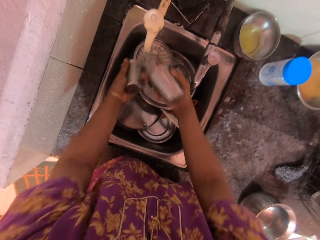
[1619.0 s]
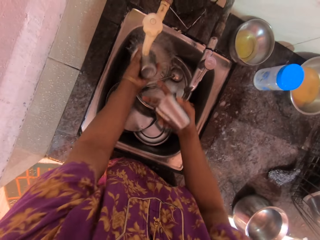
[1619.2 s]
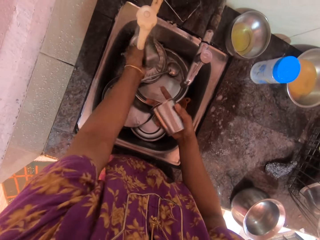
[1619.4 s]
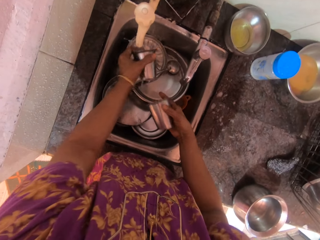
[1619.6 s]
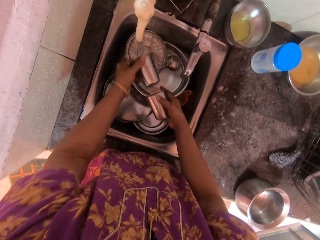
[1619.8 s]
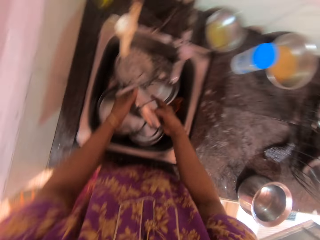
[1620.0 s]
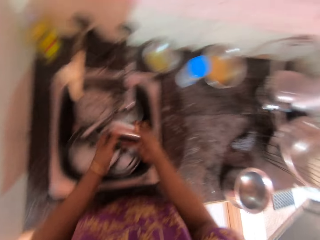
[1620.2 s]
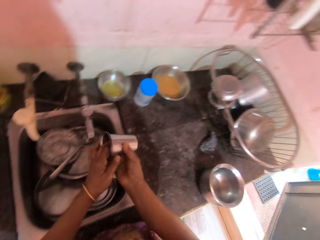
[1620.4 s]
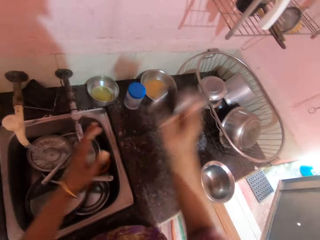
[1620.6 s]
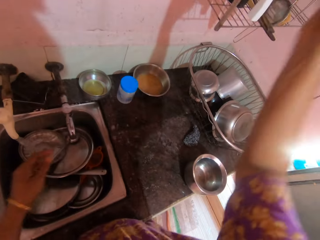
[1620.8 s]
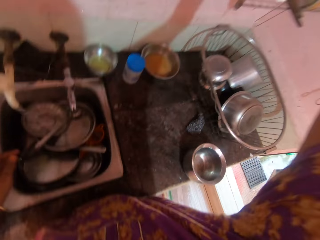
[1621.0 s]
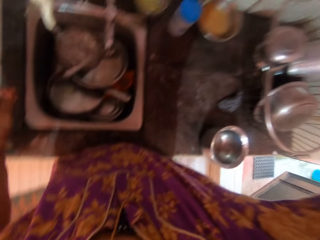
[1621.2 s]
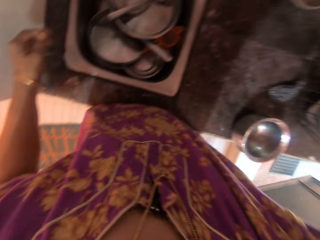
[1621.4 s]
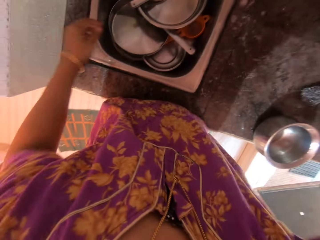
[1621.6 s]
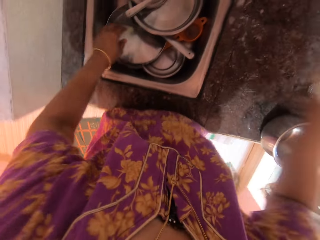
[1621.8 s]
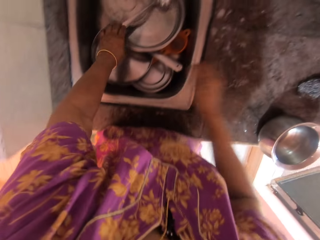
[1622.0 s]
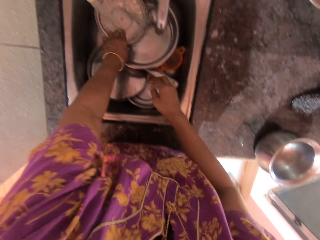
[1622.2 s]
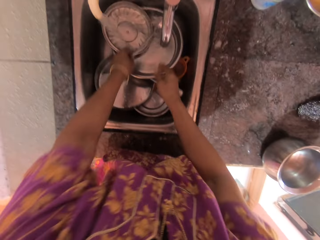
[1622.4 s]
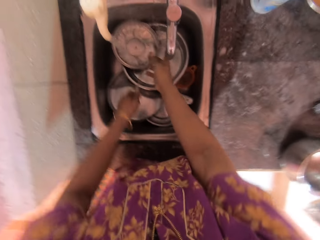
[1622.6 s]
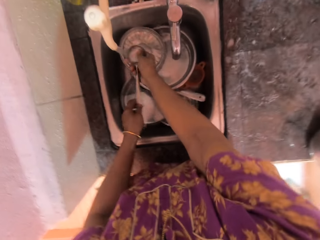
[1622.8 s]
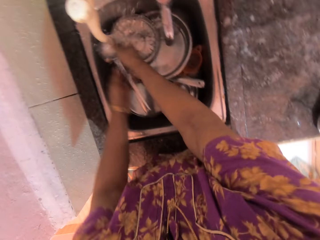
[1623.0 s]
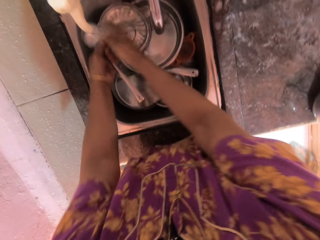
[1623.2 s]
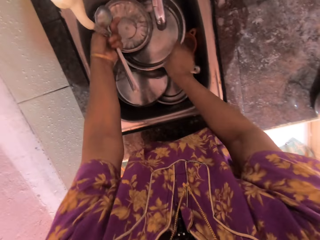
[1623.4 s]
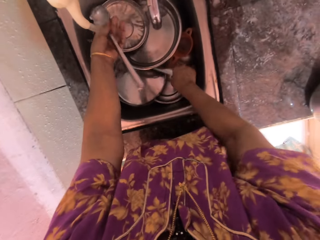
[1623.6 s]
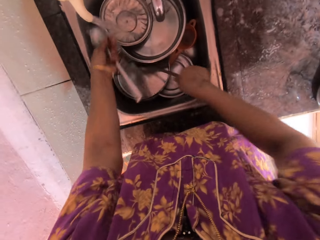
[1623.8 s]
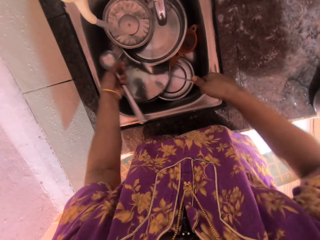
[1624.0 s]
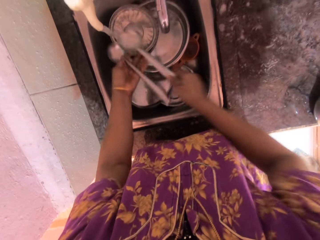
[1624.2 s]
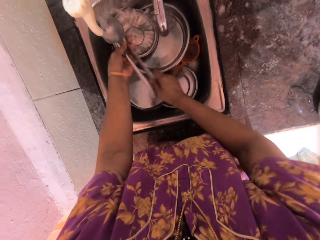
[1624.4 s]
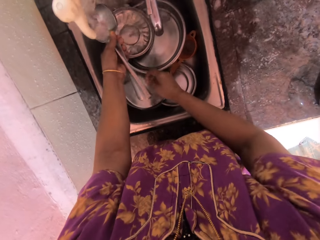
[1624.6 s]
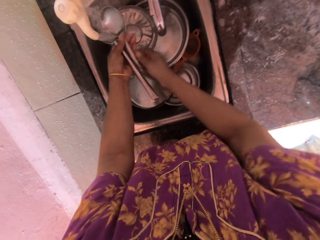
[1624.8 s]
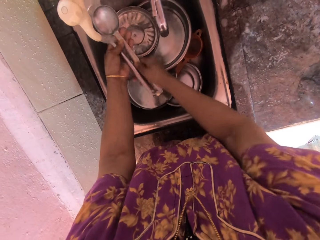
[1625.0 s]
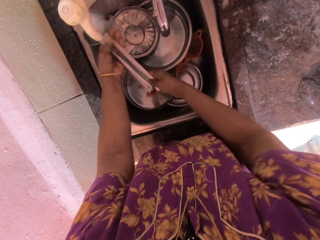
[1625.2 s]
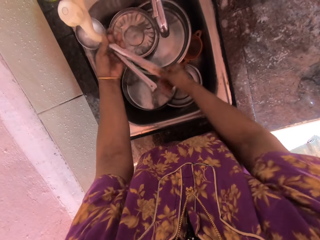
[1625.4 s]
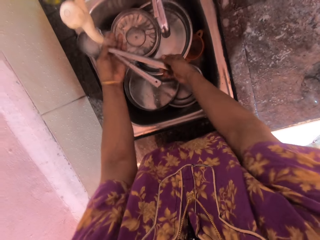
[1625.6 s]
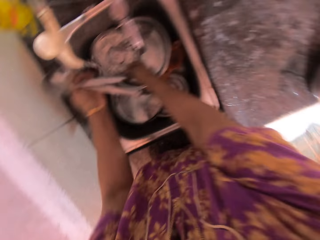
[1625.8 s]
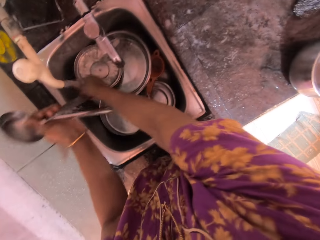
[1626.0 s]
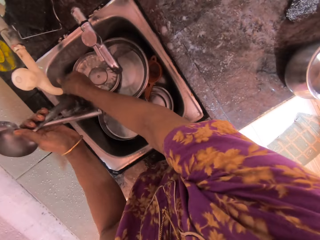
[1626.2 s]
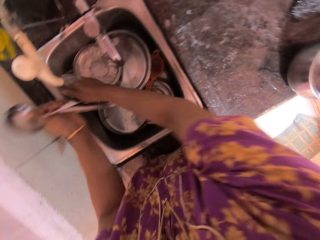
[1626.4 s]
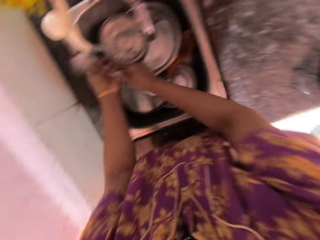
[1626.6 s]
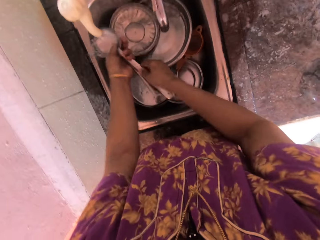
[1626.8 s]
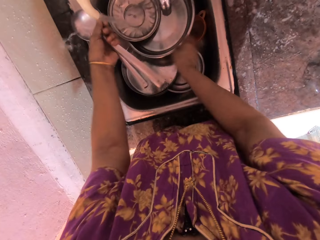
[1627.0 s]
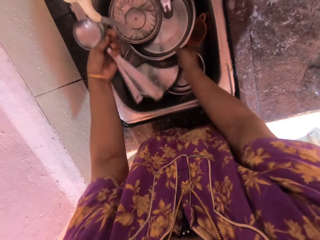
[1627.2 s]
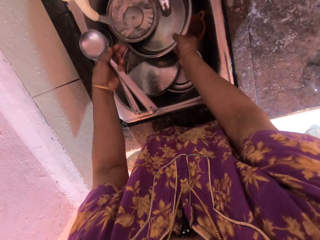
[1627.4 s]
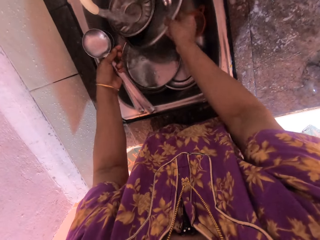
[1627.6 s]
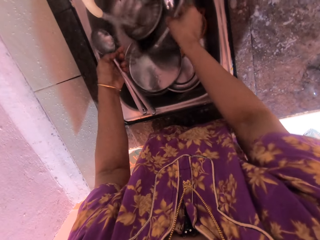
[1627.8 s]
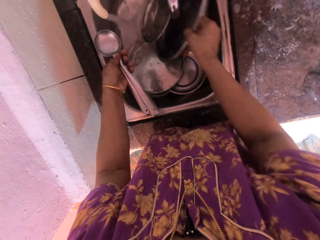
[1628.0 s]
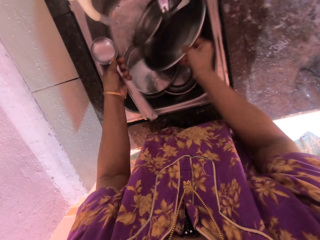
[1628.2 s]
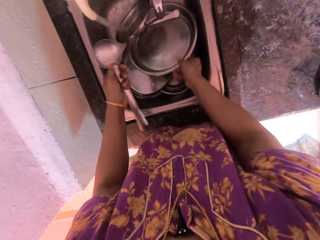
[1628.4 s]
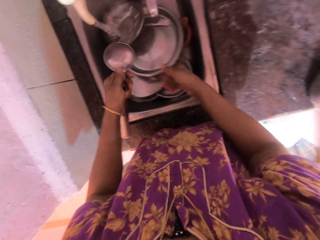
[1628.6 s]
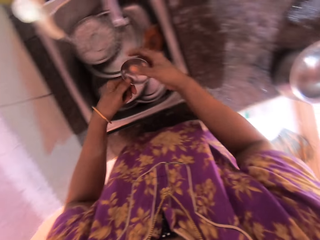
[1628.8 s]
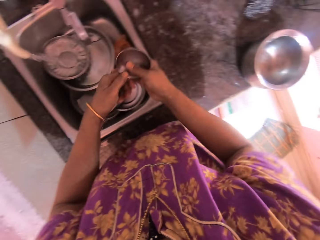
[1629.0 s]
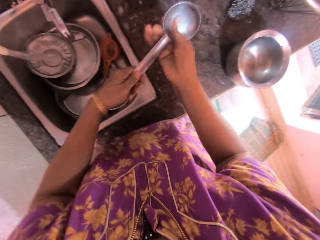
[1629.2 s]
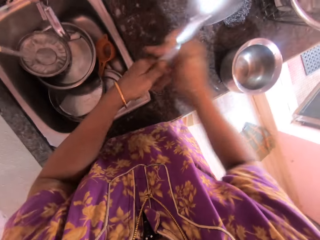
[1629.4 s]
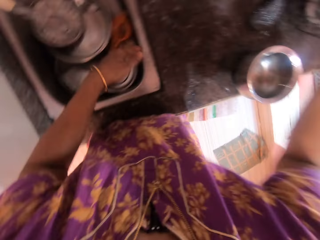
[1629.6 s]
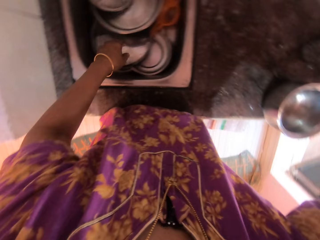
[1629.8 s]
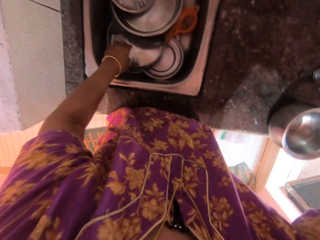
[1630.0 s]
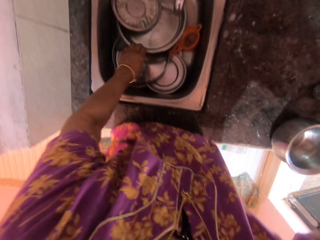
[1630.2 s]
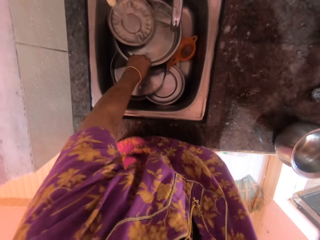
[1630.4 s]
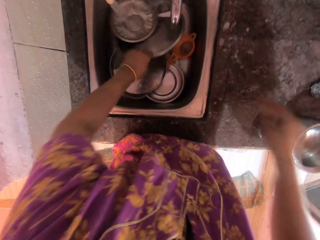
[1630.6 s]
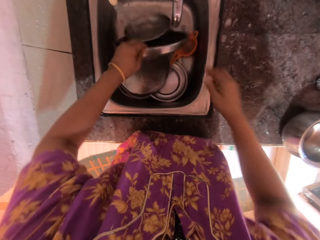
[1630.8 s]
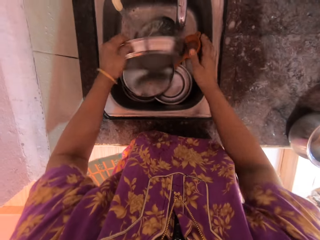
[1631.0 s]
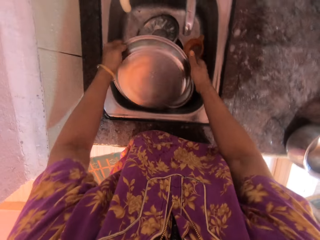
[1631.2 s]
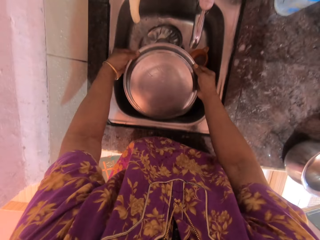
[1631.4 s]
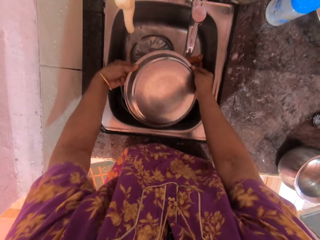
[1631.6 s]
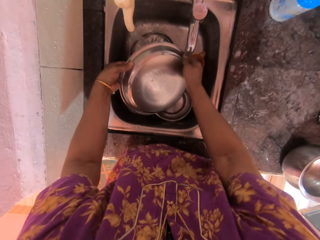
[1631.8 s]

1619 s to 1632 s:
The camera wearer puts both cups together. She drops both cups on the kitchen counter. She picks up a stainless spoon from the basin with her left hand and rinses the spoon with both hands. She picks up another spoon with her right hand. She rinses both spoons with both hands. She moves the platter. She picks up a tray in the basin with her right hand. She drops the tray. She passes both spoons to her right hand. She drops both spoons in the utensil basket on the countertop with her right hand. She picks up two trays with her left hand.

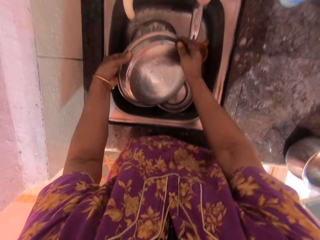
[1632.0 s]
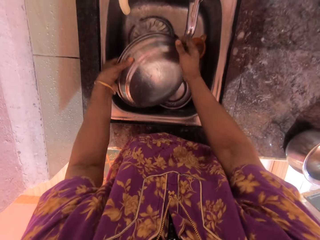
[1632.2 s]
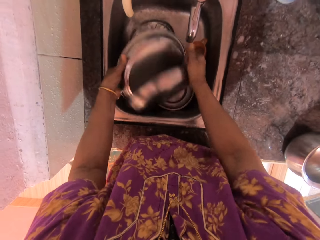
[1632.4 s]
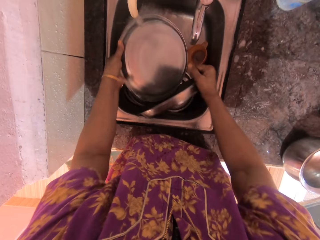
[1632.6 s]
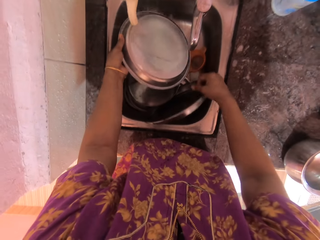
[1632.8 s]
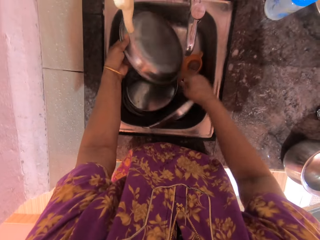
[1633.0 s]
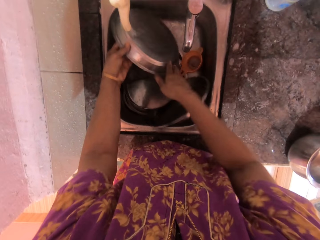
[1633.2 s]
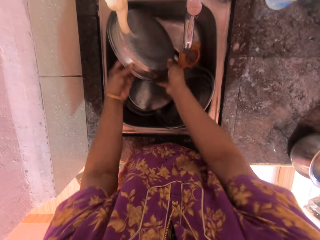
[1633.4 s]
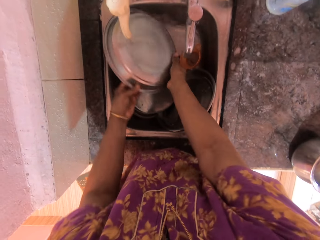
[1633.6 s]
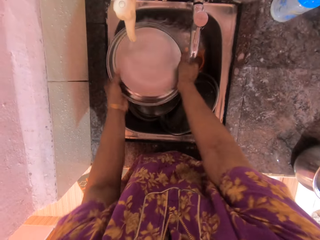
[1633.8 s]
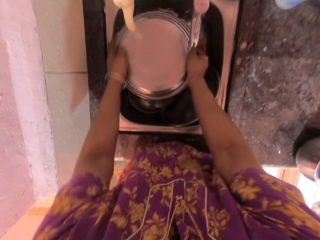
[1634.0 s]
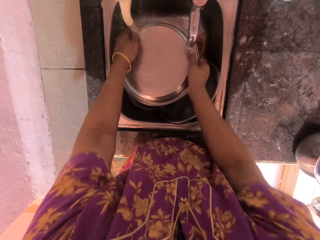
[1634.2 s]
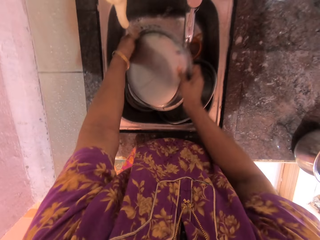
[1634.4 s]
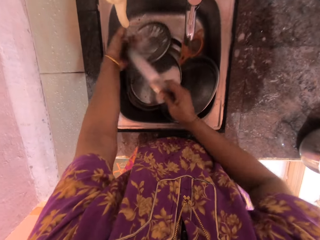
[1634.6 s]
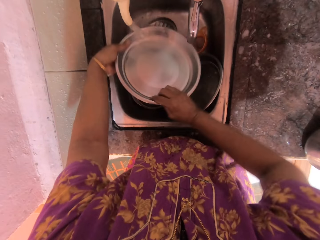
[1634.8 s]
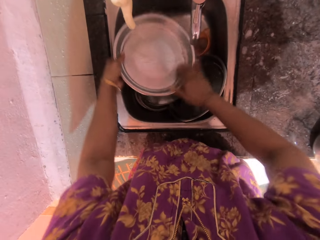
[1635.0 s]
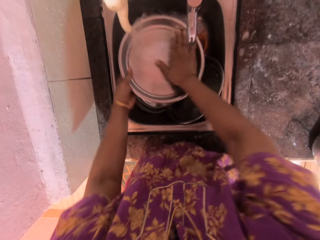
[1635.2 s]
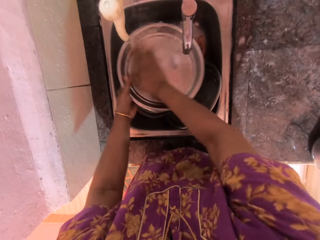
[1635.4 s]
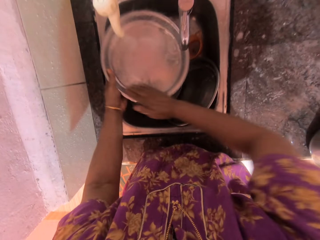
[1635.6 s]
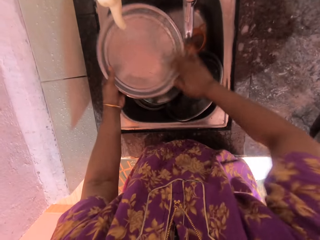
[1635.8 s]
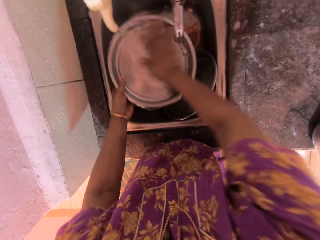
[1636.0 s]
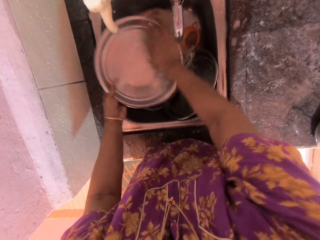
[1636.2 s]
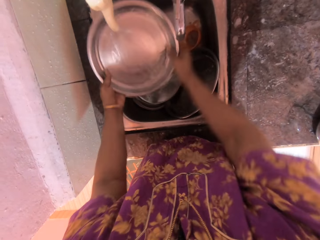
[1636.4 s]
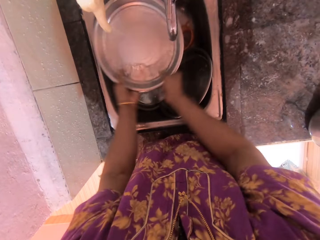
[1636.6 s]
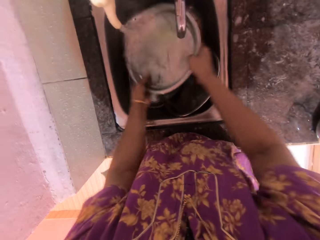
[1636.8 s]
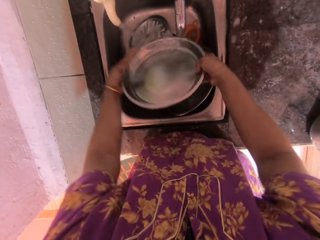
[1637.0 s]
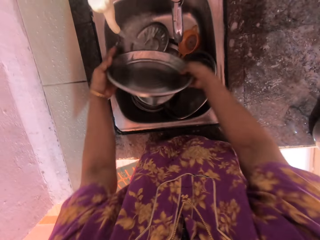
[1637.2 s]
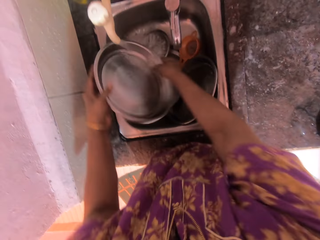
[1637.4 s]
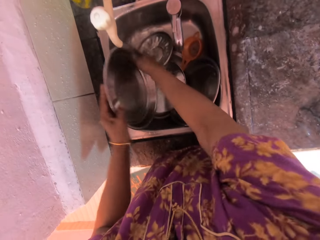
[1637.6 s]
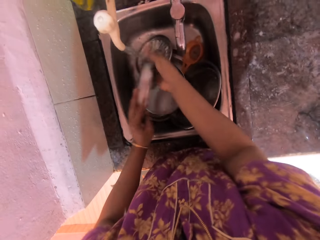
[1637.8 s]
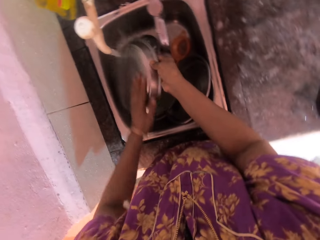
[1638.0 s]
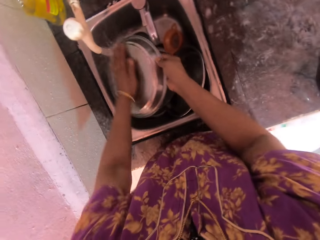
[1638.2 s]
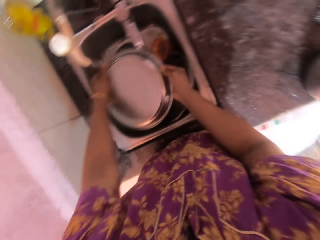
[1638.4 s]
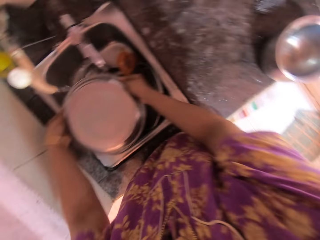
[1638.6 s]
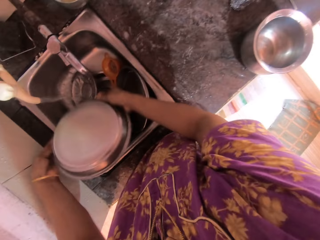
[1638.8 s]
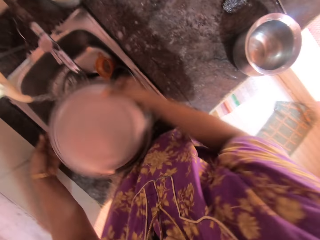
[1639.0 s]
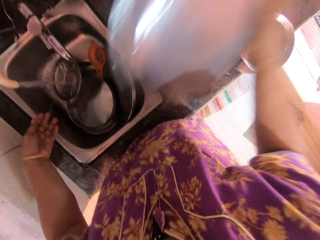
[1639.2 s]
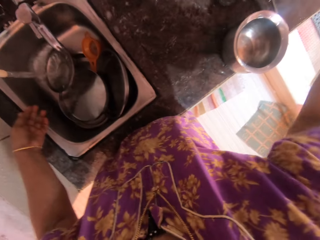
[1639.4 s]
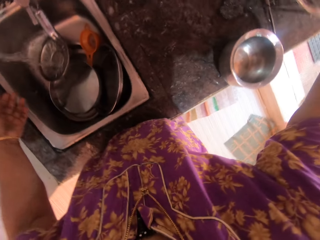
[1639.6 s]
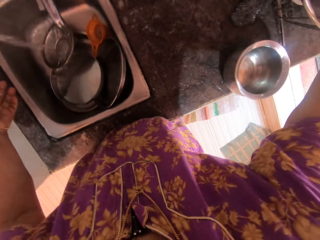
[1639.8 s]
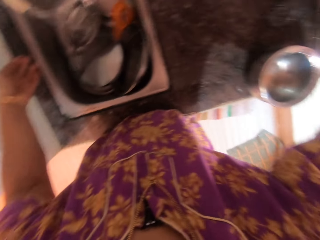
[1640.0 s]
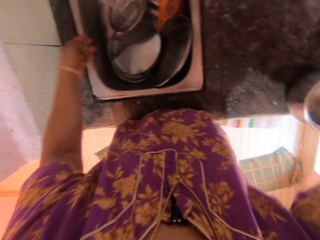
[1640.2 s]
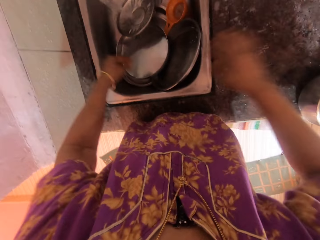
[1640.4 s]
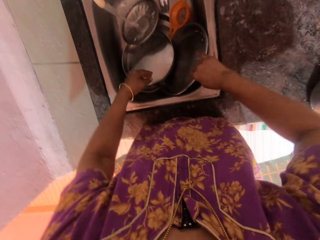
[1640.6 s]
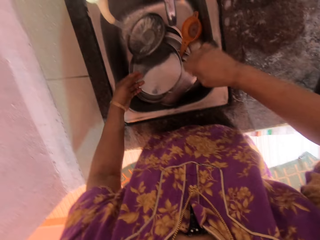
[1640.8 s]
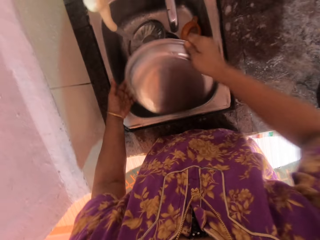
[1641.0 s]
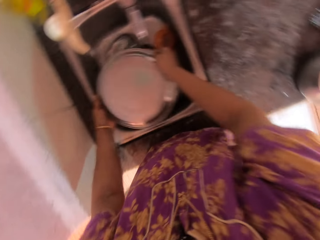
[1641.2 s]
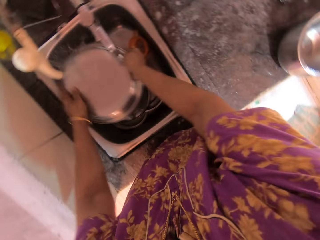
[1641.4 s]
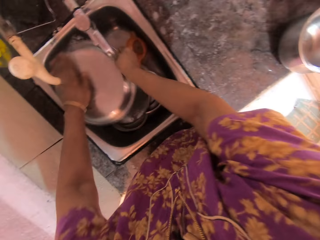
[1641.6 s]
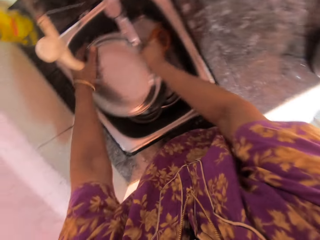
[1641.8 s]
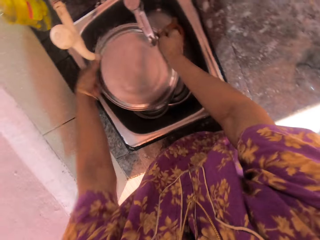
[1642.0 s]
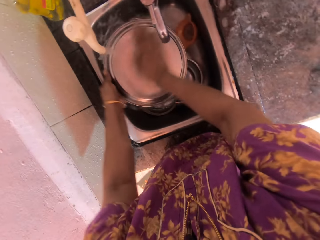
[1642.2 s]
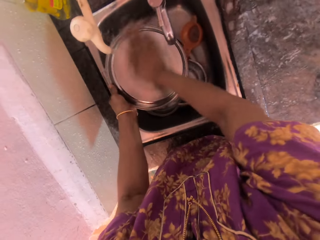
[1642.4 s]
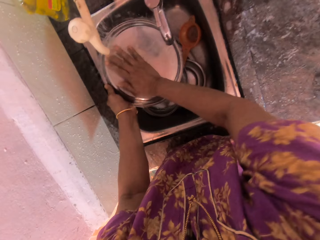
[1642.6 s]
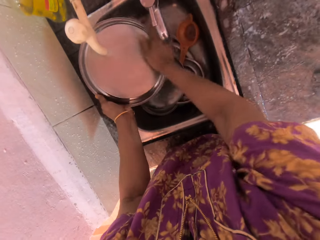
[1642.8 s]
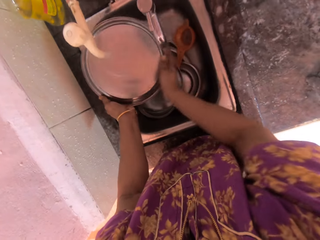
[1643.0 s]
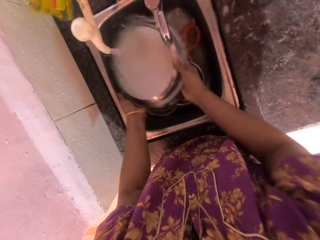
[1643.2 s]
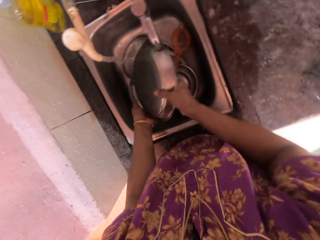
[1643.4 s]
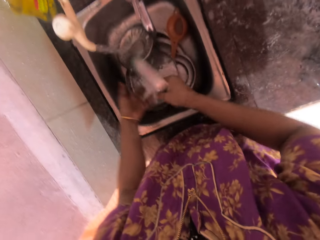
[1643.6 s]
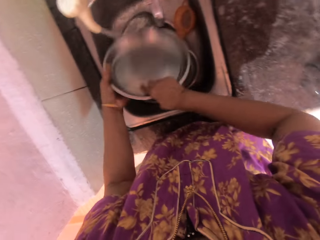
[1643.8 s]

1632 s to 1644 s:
The camera wearer rinses both trays with both hands. She separates the platters. She drops one of the trays. She drops the stainless dish in the plate basket with her right hand. She rinses the stainless dish with running water from the faucet with both hands in the kitchen sink.
